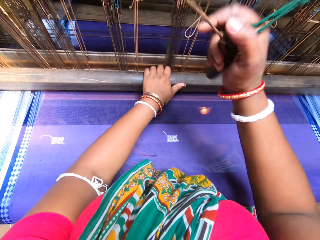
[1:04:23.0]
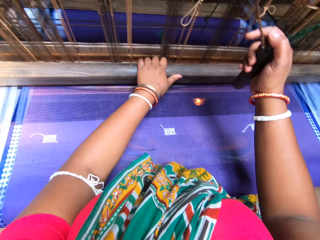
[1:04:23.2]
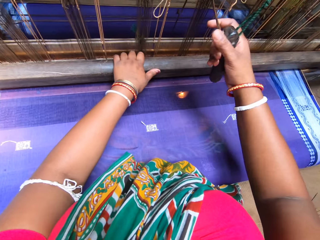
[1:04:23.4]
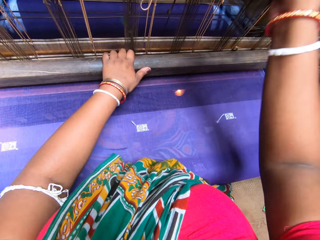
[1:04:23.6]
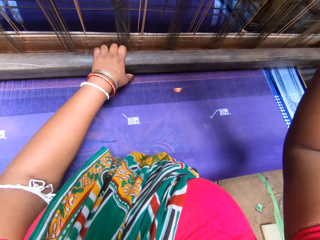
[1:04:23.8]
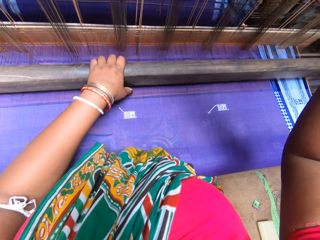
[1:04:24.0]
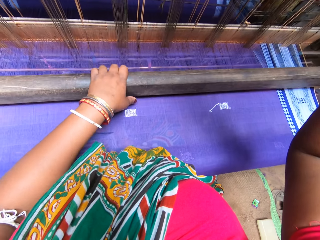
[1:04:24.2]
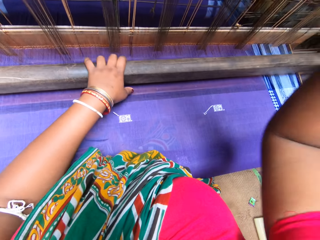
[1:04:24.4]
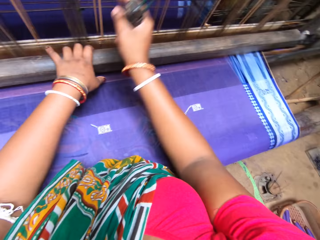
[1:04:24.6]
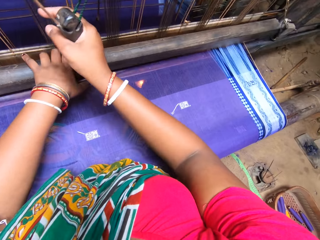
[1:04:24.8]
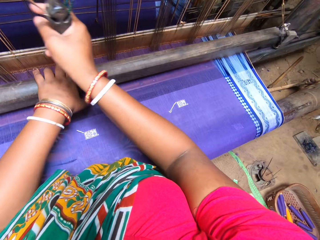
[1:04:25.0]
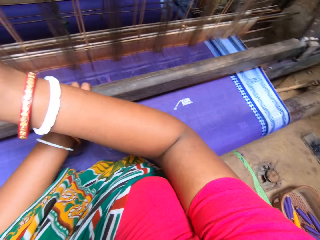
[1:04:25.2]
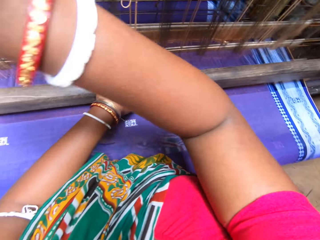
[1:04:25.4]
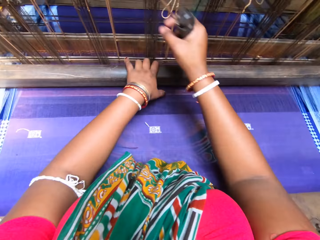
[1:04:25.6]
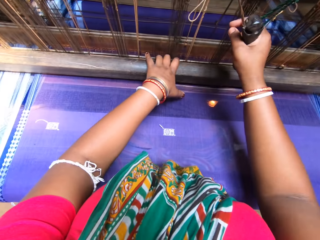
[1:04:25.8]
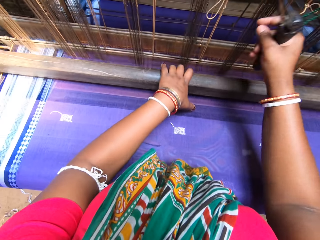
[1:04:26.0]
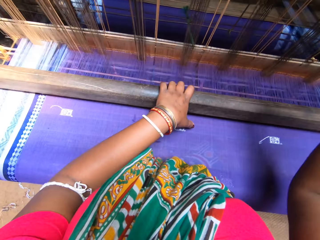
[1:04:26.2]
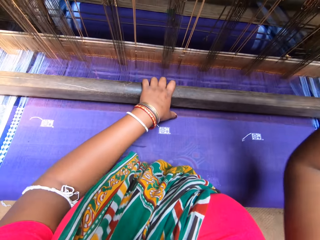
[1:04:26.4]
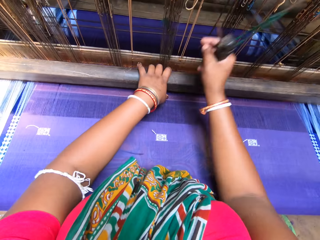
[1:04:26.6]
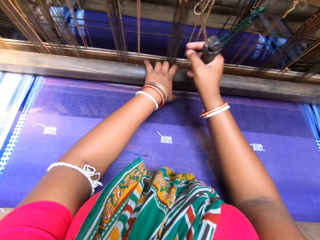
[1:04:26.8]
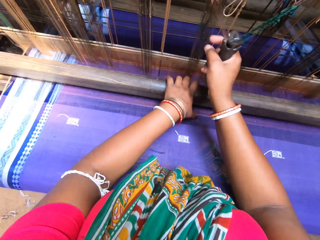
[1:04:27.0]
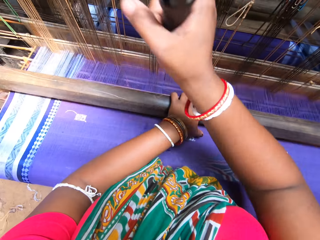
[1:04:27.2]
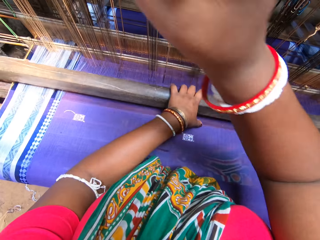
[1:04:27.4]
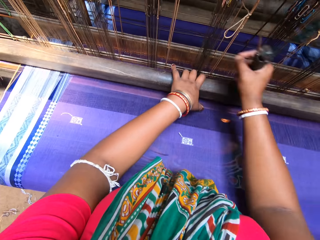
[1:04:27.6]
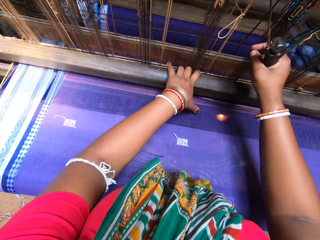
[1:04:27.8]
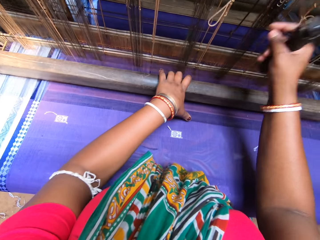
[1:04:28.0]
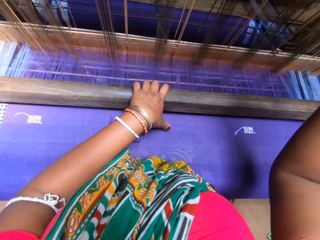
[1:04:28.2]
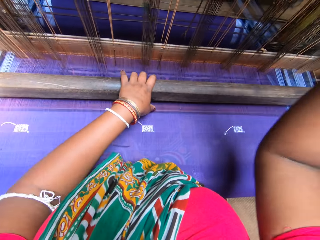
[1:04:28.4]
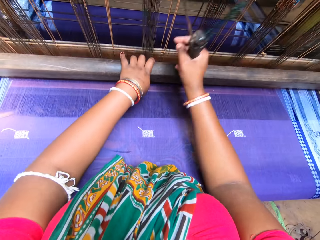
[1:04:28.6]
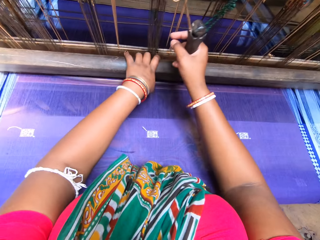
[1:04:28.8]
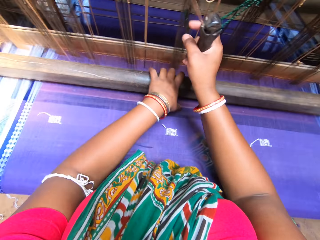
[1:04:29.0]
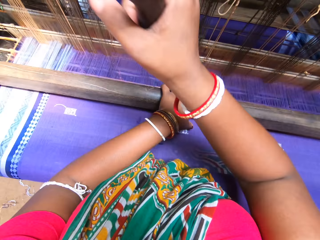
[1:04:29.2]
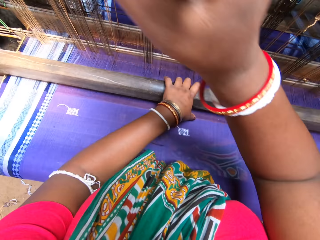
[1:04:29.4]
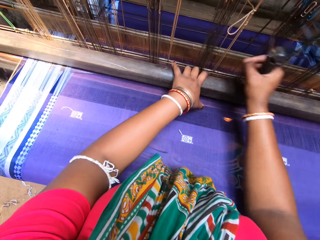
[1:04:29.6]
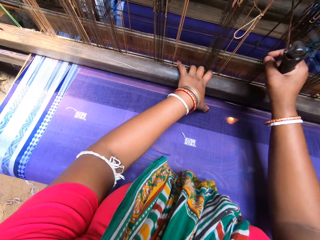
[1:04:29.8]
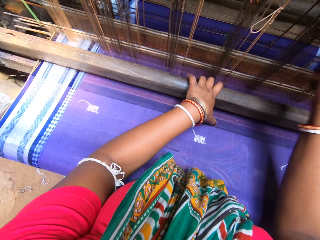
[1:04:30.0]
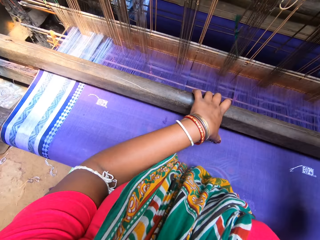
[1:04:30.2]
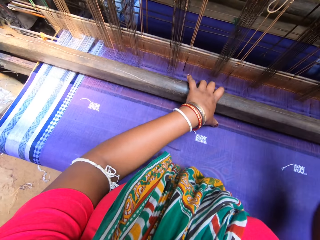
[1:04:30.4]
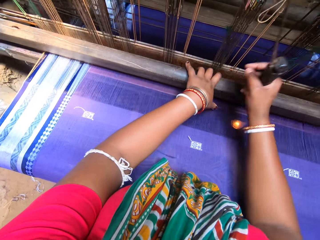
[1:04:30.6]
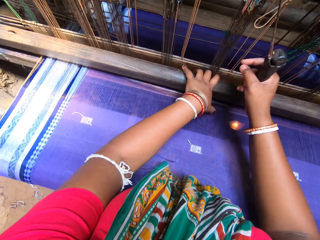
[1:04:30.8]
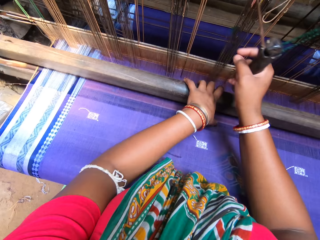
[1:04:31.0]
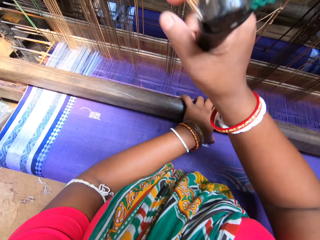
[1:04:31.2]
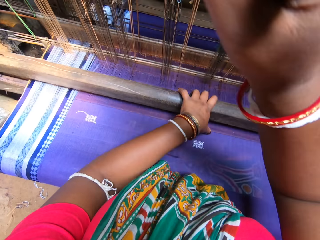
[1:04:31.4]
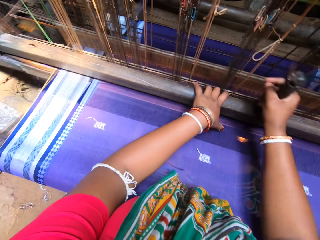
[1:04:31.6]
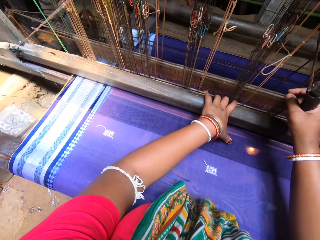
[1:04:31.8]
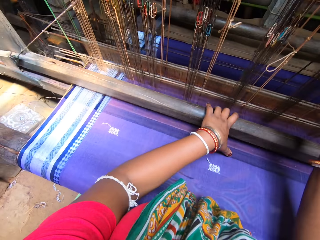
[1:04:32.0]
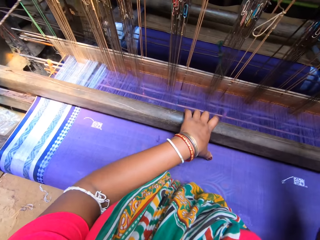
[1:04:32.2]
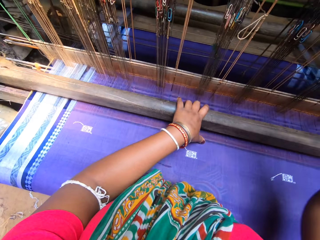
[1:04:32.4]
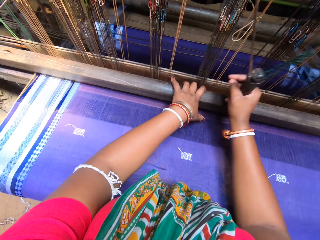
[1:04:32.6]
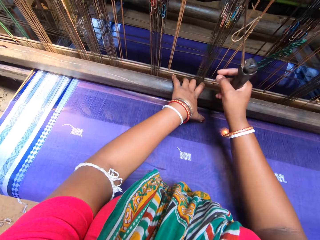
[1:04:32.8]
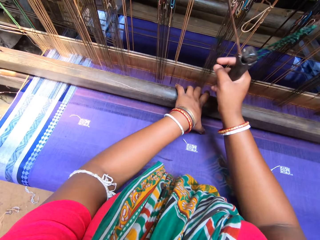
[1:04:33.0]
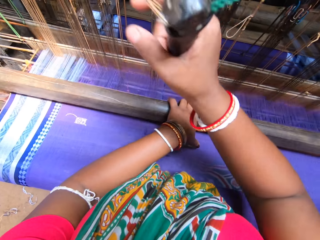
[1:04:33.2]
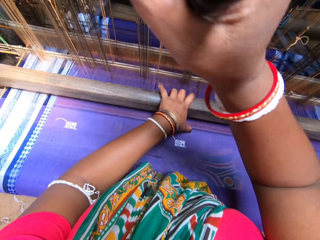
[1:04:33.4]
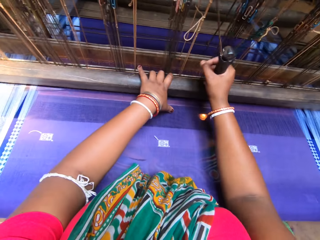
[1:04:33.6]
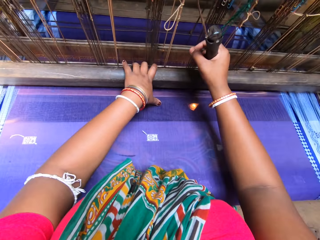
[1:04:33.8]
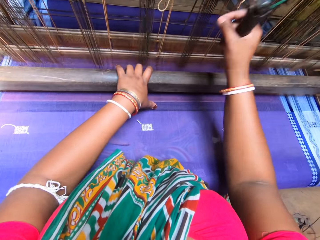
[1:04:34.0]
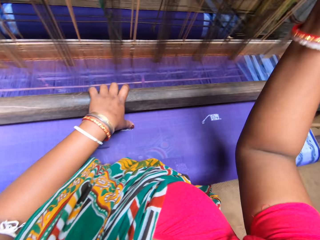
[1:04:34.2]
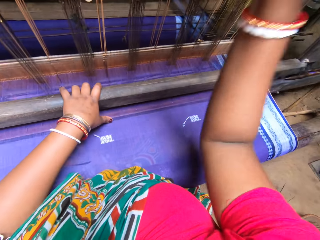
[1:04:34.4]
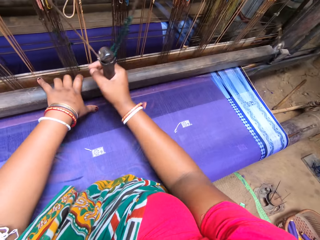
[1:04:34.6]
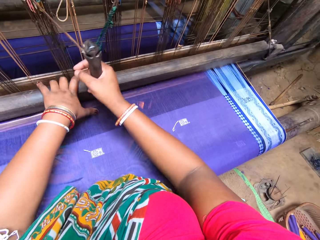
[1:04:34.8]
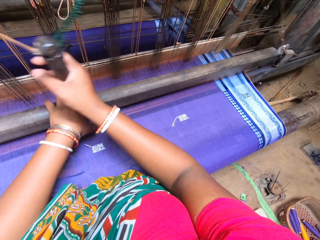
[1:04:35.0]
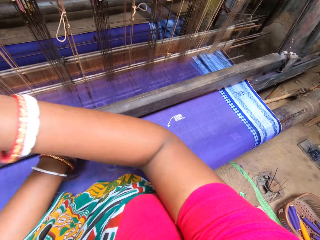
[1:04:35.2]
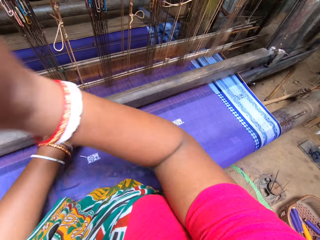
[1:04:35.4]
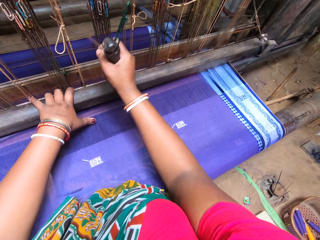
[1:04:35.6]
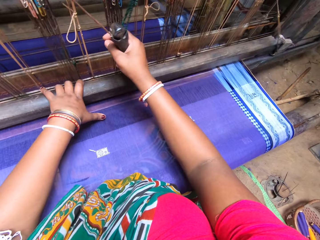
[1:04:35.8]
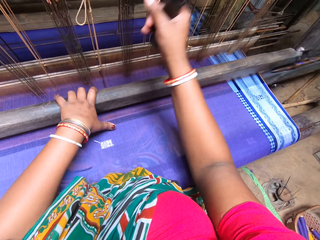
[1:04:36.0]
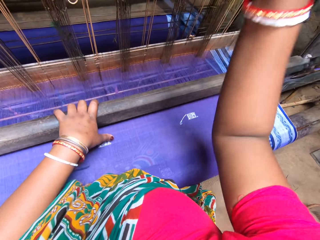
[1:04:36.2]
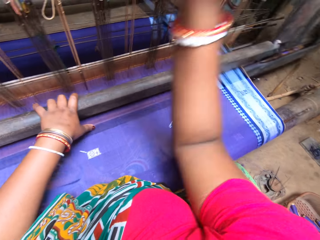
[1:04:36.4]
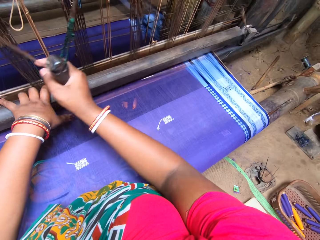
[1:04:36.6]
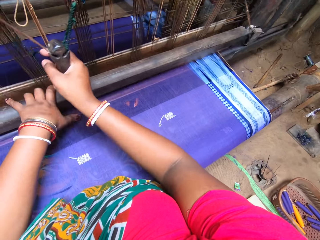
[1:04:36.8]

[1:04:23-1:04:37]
The camera wearer holds the beater with the right hand. They beat the weaving loom with the beater. They move the weaving loom with the left hand. They weave the garment with the weaving loom.

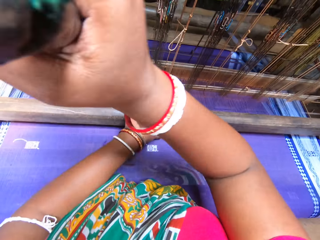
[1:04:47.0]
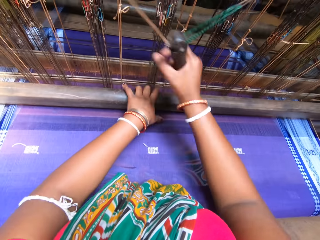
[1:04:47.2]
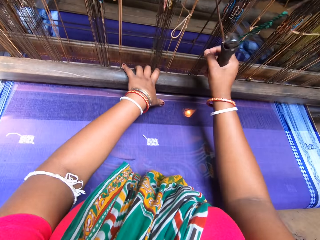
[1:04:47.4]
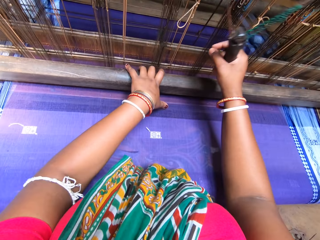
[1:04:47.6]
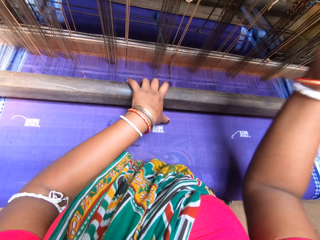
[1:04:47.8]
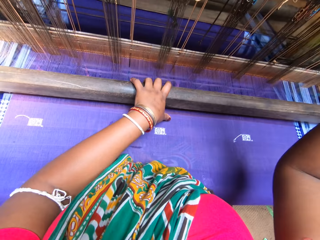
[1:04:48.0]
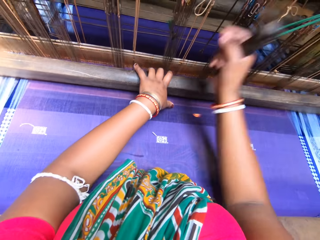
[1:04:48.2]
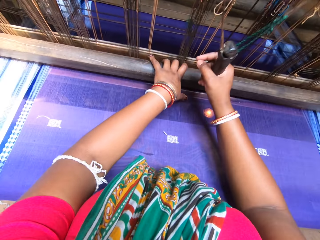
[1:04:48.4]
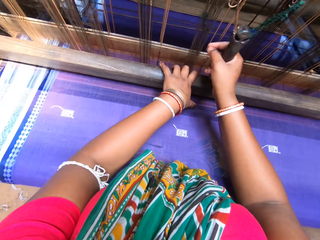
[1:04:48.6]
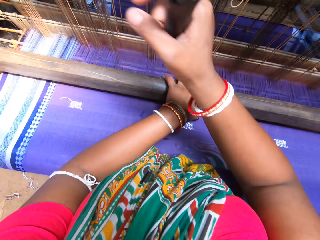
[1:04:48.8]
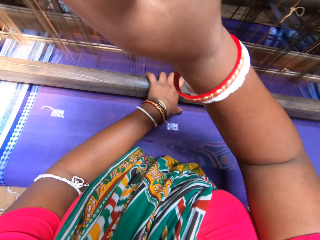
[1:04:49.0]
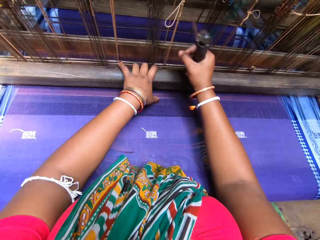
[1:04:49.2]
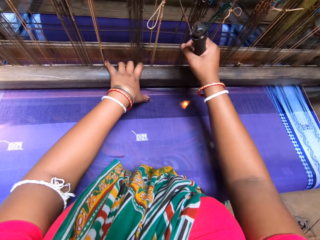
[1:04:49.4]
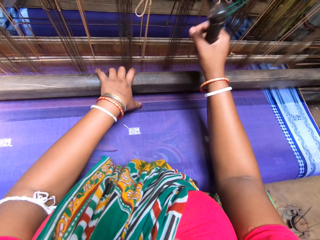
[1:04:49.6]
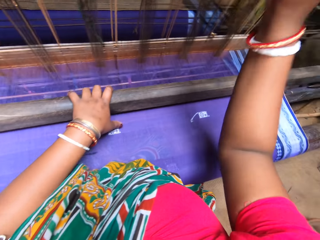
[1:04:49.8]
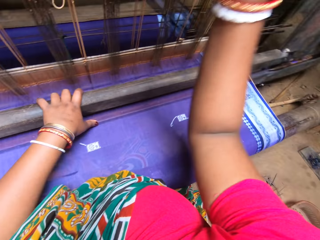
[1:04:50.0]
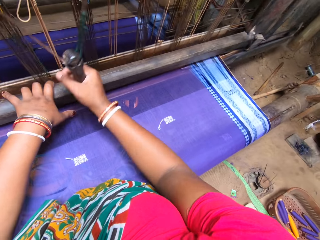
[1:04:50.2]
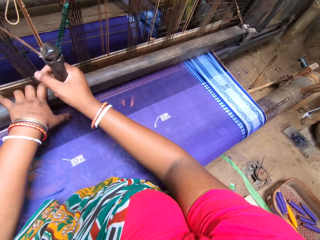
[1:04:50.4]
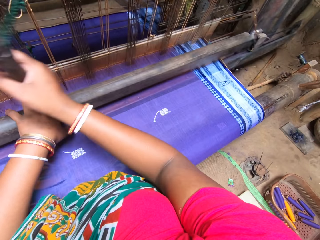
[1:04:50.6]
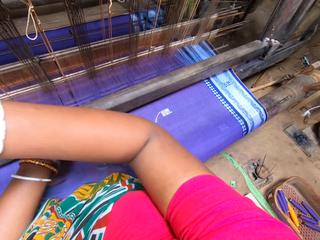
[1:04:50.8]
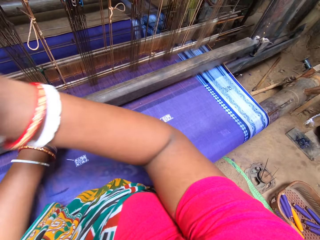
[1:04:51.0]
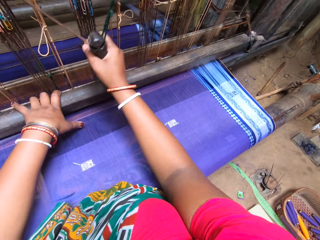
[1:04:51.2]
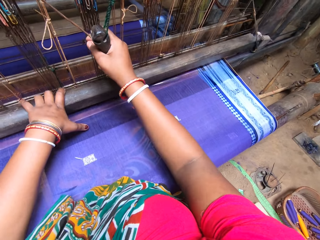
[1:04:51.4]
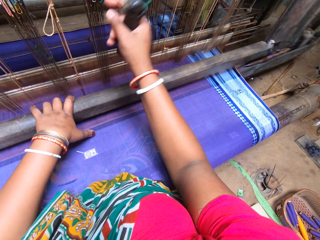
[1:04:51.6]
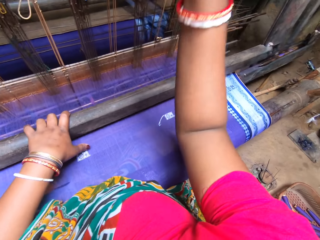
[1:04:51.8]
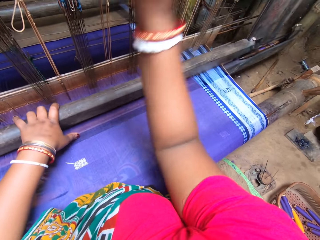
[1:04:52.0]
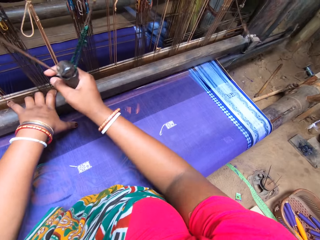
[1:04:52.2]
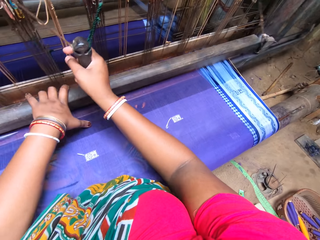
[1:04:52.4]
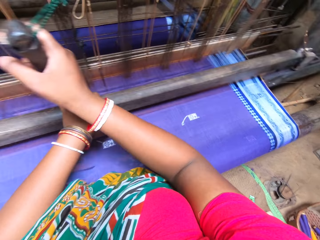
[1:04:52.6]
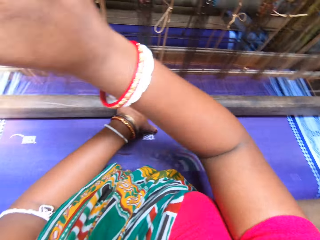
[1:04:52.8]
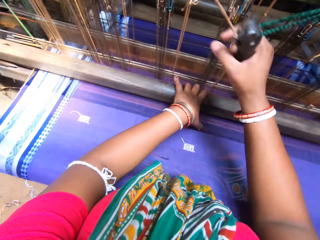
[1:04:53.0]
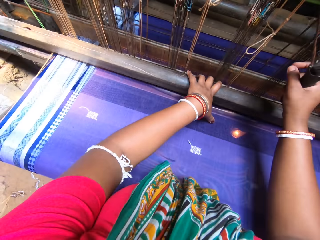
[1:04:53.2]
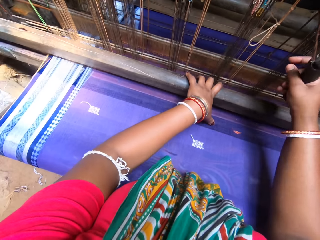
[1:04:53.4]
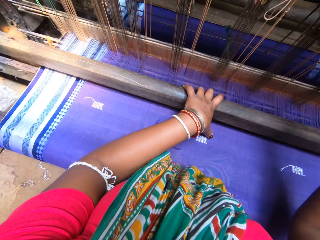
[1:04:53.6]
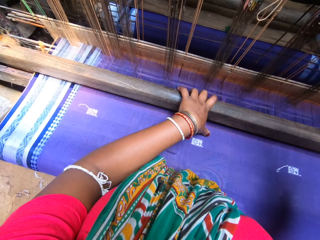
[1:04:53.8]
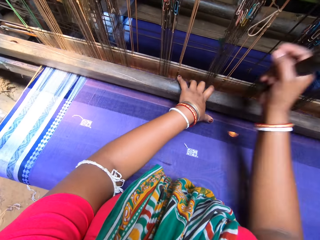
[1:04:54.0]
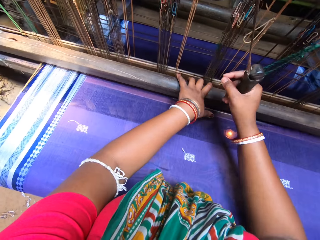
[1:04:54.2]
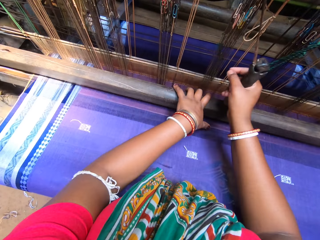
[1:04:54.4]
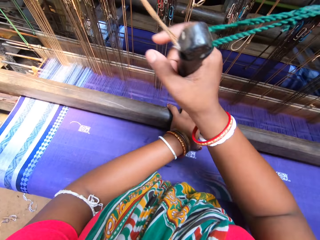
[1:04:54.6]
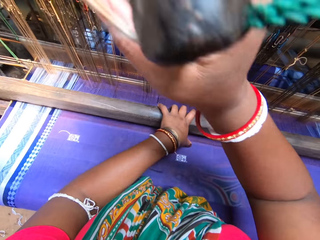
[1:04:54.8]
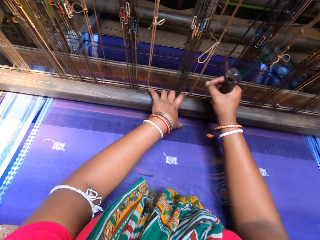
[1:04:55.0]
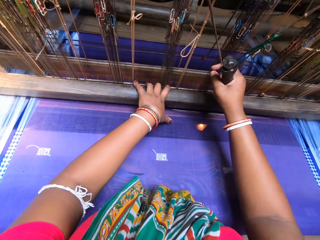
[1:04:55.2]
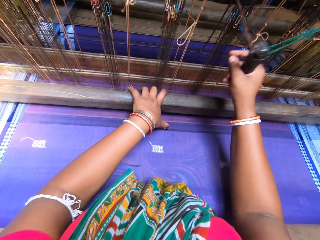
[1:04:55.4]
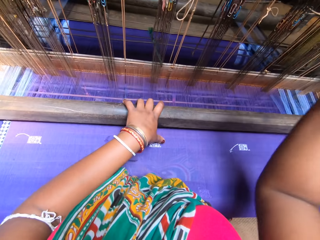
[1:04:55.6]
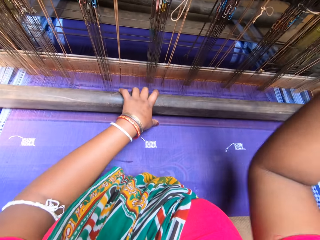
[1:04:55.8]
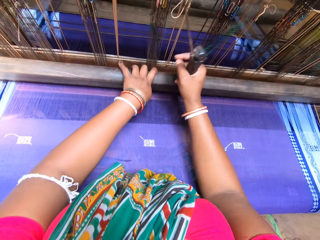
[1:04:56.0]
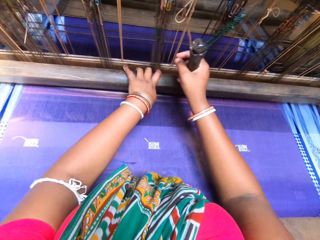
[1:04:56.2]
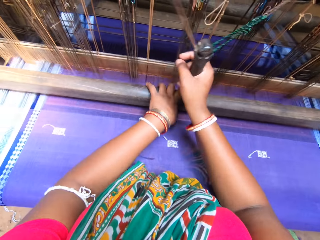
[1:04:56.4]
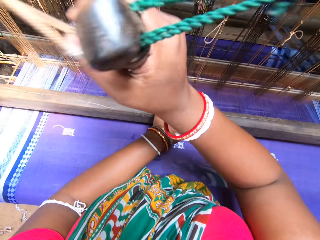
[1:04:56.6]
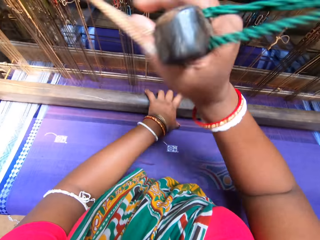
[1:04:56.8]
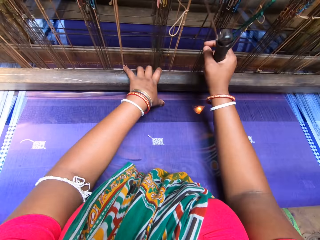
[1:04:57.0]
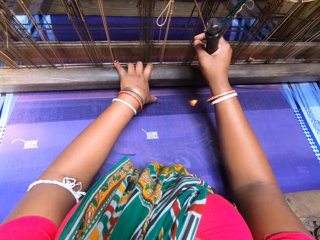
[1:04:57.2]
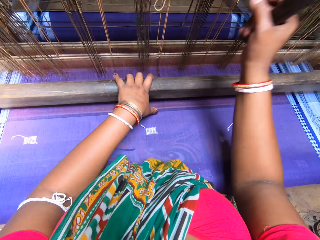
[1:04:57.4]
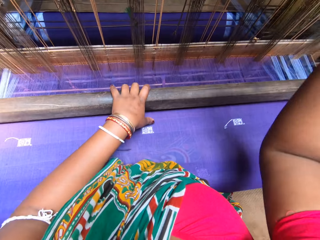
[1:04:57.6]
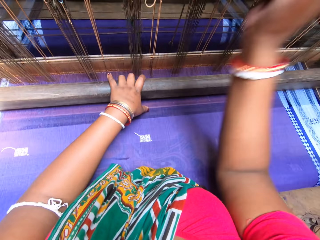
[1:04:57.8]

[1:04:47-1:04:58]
The camera wearer looks around. They beat the weaving loom with the beater. They move the weaving loom with the left hand.
